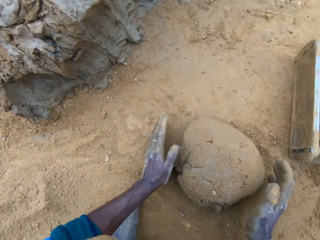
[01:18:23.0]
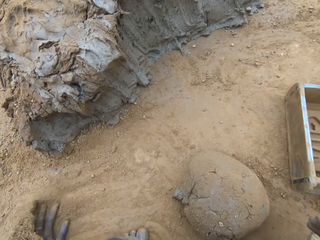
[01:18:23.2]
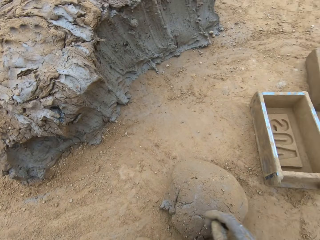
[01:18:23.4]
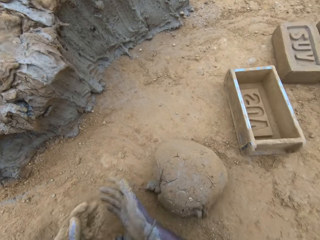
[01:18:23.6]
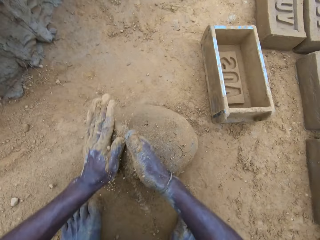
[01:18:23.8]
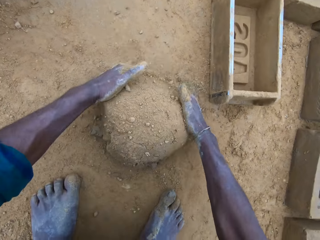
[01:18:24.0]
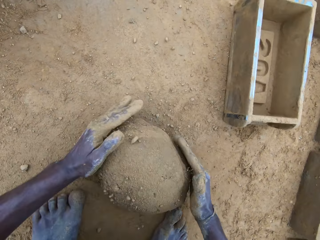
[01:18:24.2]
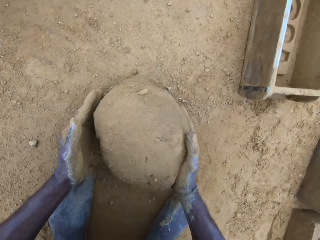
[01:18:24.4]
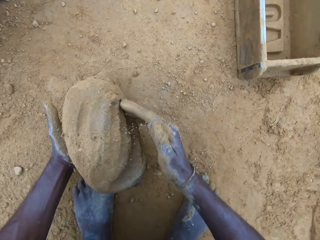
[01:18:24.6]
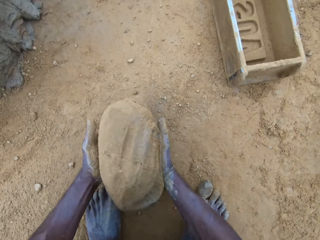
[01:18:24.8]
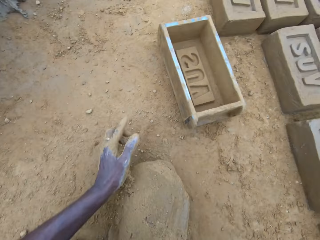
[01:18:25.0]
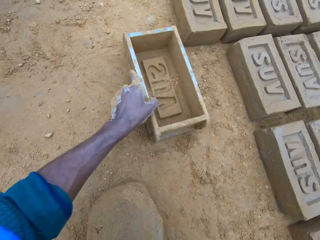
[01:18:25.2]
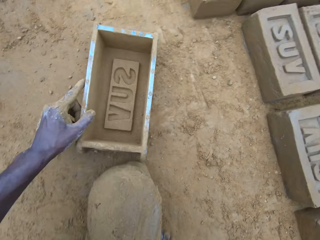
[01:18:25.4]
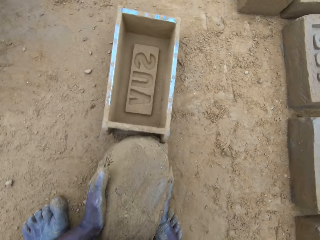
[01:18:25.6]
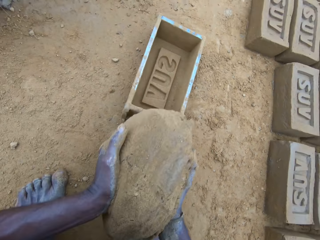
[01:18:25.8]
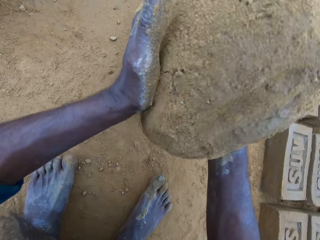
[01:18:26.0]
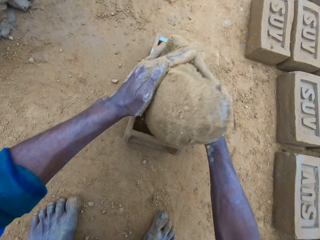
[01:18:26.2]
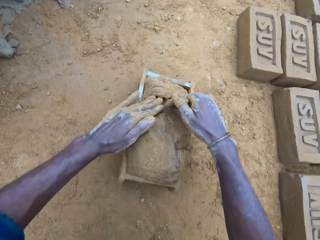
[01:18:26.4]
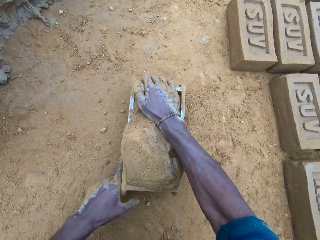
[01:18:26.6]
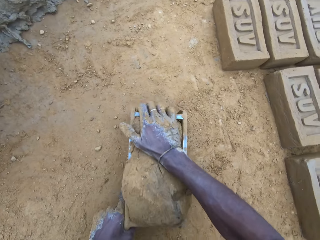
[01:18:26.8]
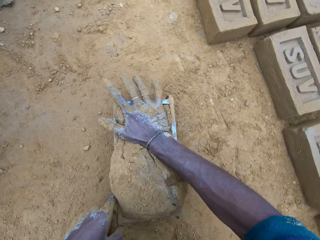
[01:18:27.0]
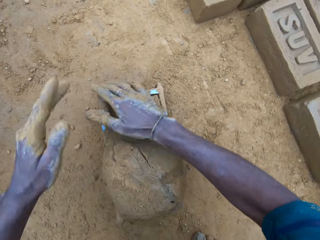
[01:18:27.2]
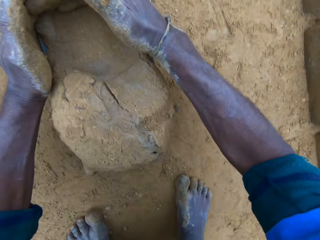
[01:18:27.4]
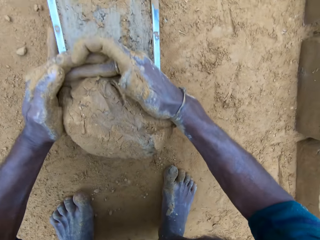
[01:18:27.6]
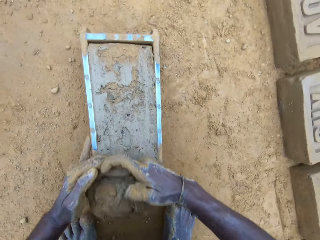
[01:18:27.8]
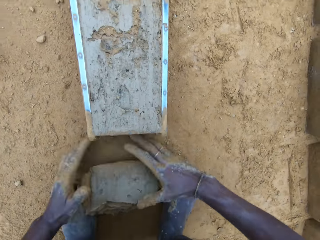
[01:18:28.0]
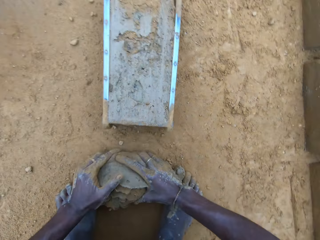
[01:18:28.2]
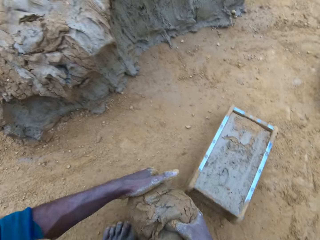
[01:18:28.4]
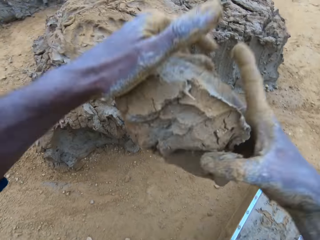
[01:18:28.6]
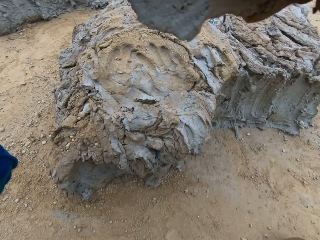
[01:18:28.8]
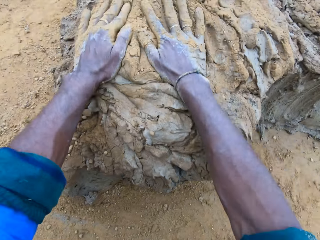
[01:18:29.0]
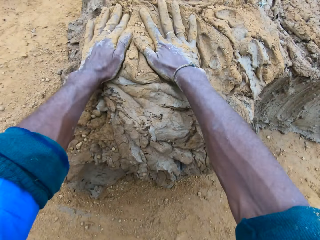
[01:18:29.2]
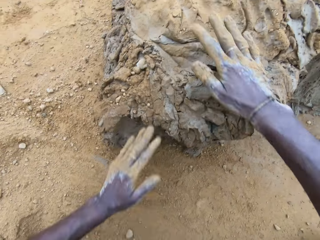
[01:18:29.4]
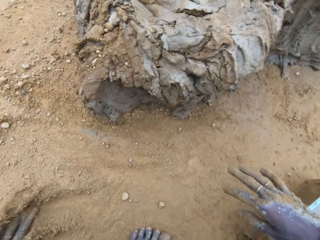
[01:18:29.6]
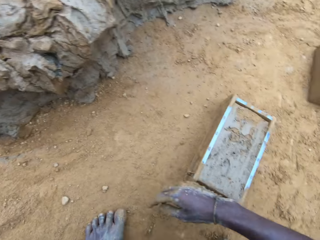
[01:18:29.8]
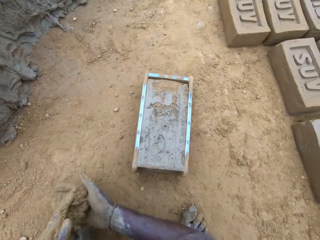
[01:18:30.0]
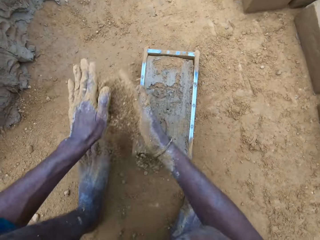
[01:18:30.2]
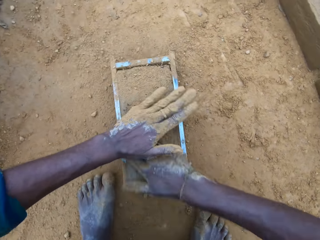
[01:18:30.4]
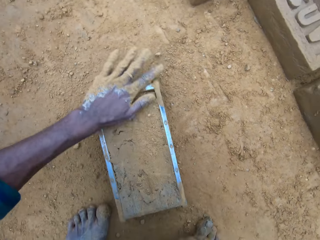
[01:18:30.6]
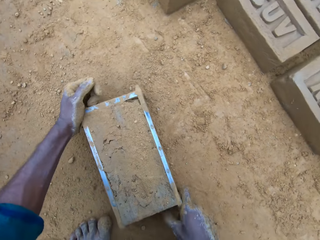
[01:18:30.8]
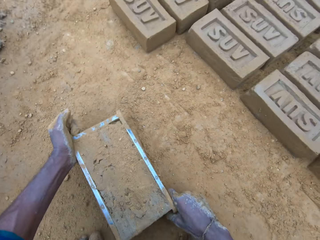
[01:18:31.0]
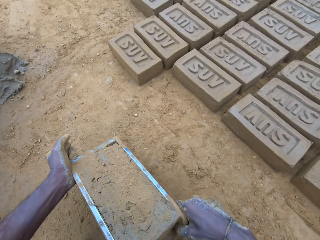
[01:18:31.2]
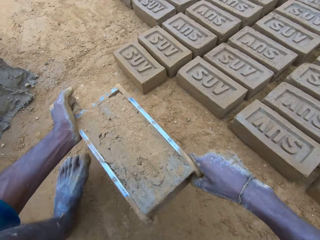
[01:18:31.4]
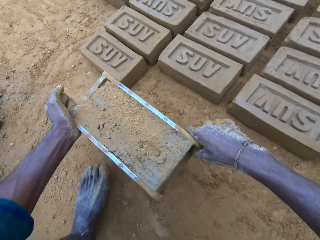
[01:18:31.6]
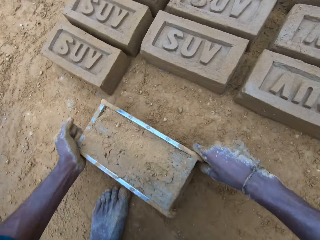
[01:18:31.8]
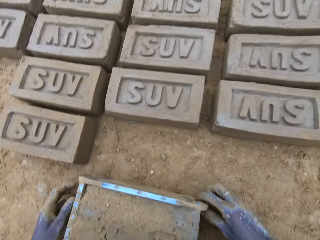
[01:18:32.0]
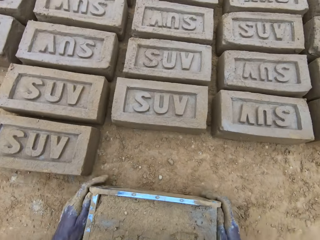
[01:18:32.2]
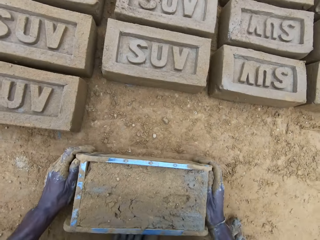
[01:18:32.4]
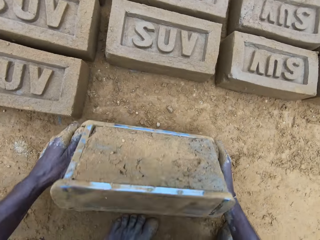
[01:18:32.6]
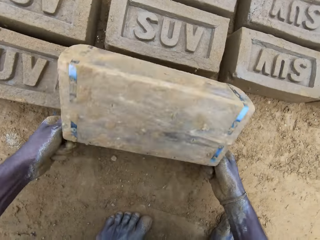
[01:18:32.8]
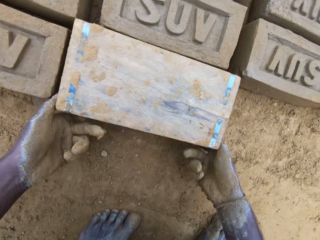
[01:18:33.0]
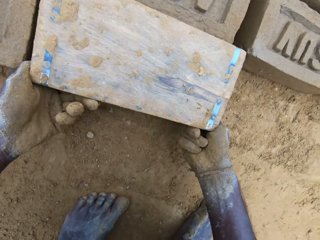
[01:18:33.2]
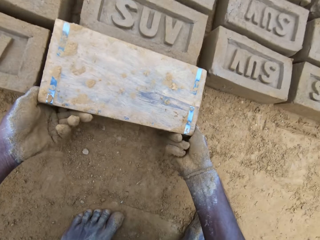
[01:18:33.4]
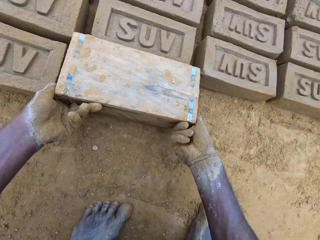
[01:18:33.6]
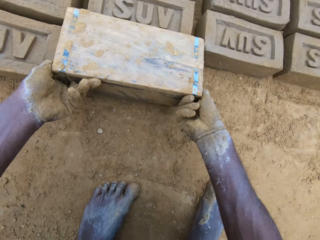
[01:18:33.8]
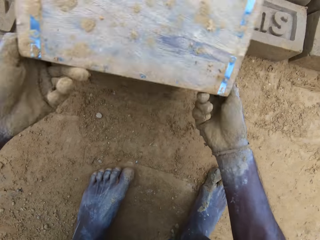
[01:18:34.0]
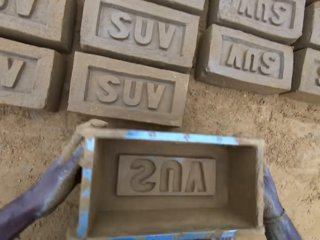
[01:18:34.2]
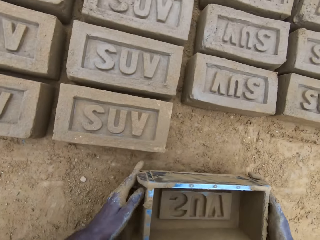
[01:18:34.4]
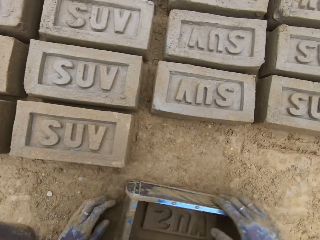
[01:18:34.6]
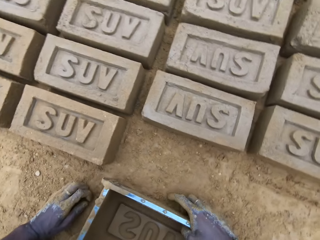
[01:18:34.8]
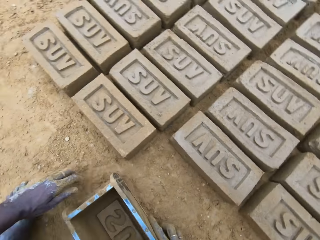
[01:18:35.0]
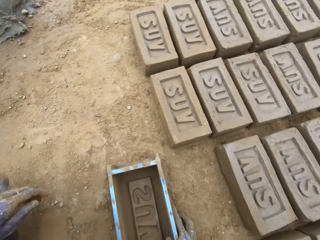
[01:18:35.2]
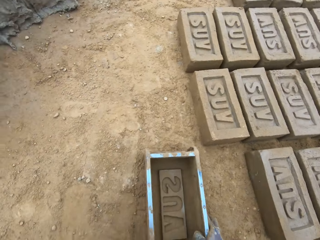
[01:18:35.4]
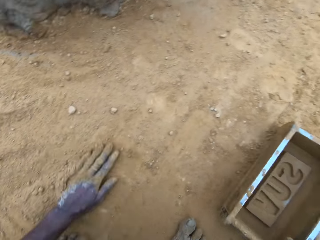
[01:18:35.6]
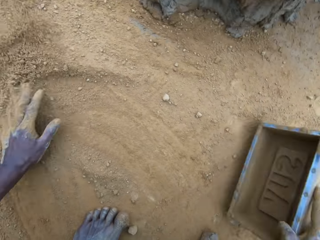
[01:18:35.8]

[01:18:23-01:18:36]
The camera wearer pours sand on the clay mix on the ground. He carries the clay mix from the ground. He holds the clay. He moves the brick mold on the ground. He drops the clay mix in the brick mold. He levels up the brick mold with the clay mix with his hands. He presses the clay against the brick mold. He removes the excess clay. He carries the clay mix from the ground. He drops the clay mix in his hands on the clay mix on the ground. He pours sand on the clay mix in the brick mold. He moves the brick mold on the ground. He lifts the brick mold and puts down the brick mold. He removes the brick mold from the molded brick. He turns the brick mold upside down. He drops the brick mold on the ground. He swipes his left hand on the ground.

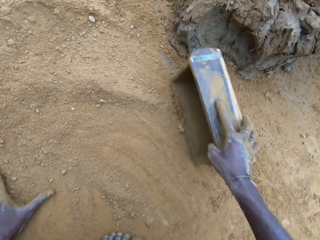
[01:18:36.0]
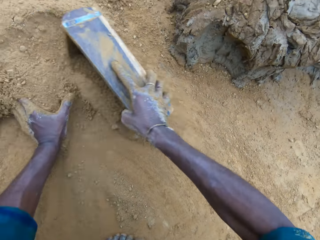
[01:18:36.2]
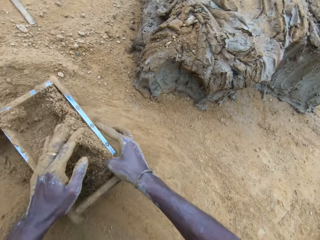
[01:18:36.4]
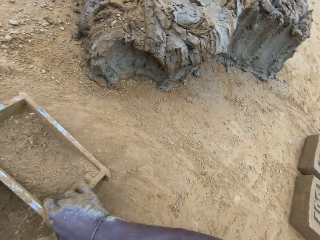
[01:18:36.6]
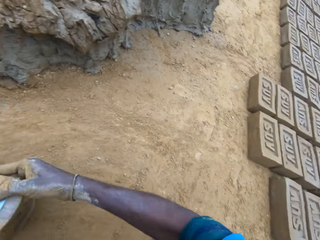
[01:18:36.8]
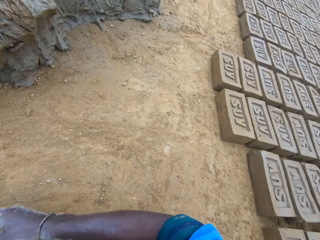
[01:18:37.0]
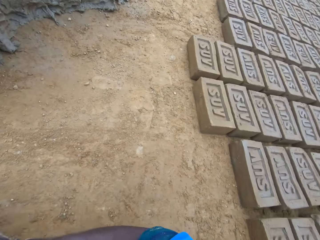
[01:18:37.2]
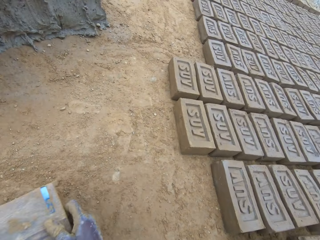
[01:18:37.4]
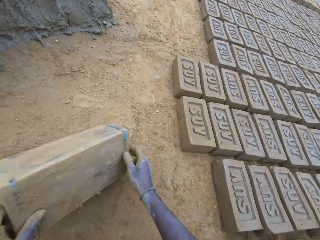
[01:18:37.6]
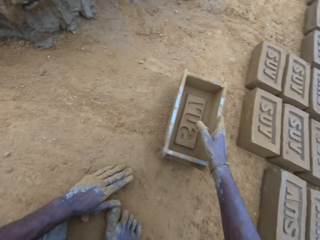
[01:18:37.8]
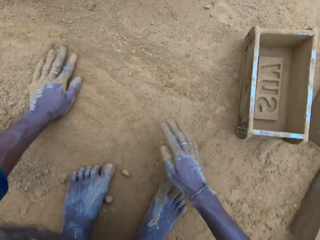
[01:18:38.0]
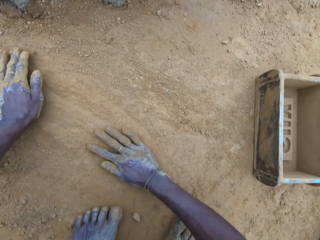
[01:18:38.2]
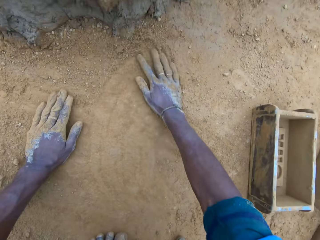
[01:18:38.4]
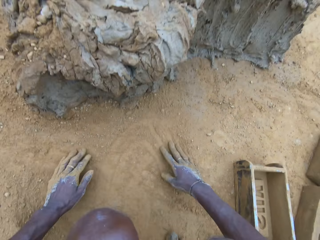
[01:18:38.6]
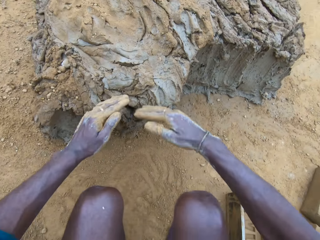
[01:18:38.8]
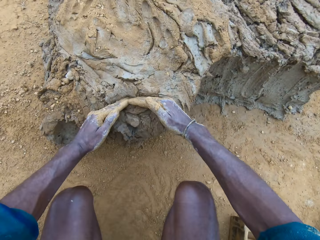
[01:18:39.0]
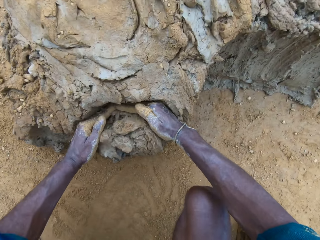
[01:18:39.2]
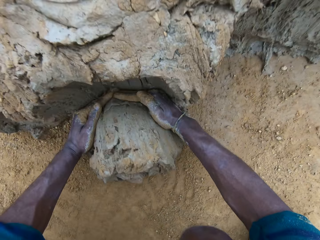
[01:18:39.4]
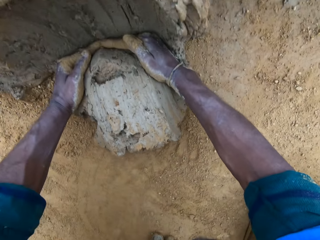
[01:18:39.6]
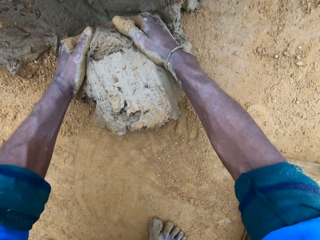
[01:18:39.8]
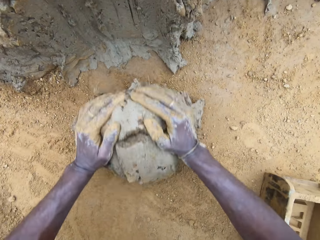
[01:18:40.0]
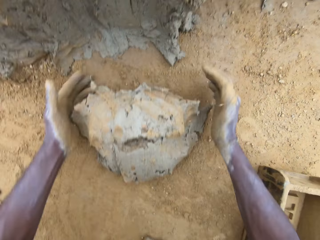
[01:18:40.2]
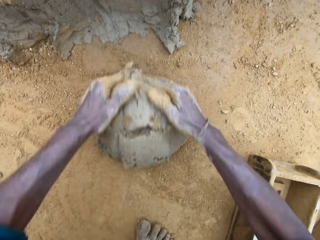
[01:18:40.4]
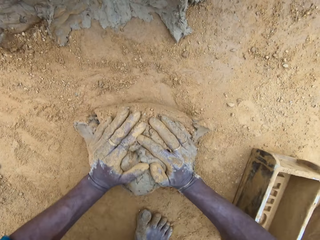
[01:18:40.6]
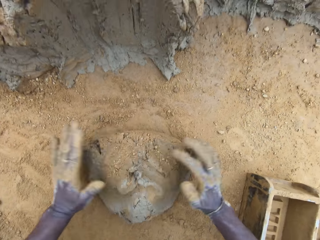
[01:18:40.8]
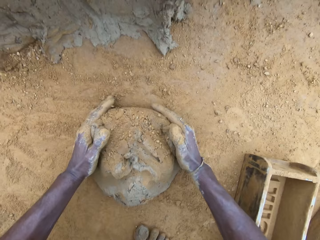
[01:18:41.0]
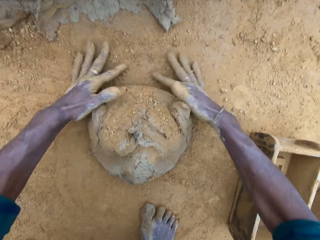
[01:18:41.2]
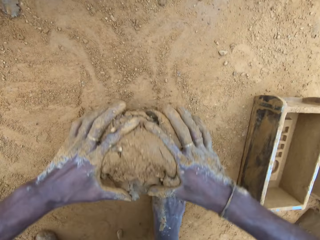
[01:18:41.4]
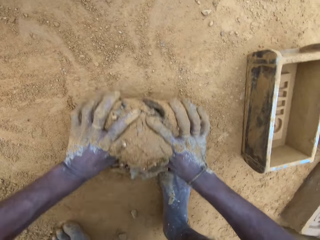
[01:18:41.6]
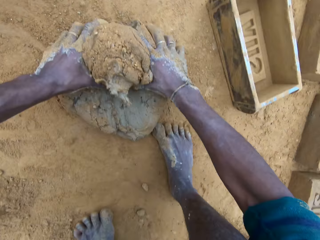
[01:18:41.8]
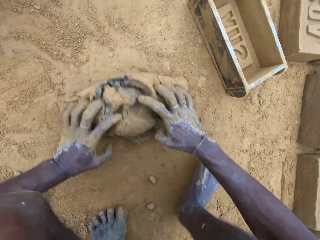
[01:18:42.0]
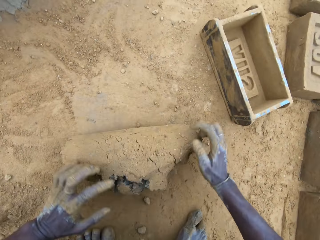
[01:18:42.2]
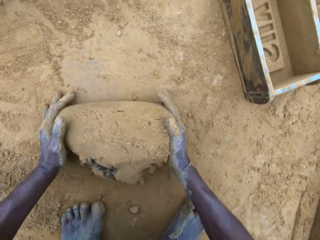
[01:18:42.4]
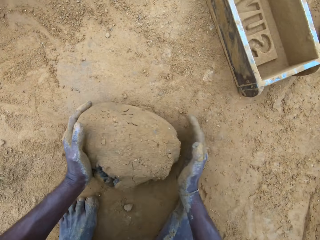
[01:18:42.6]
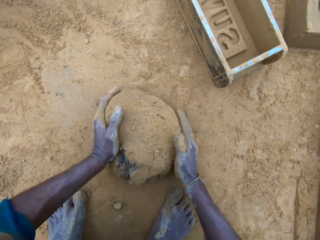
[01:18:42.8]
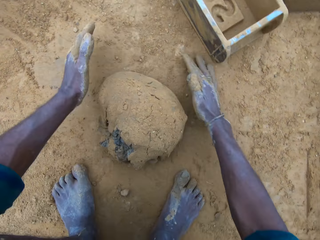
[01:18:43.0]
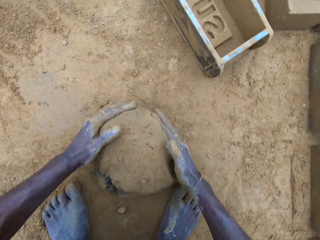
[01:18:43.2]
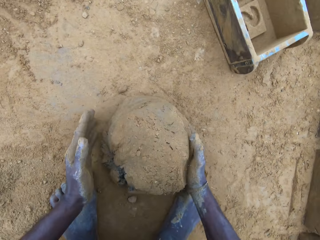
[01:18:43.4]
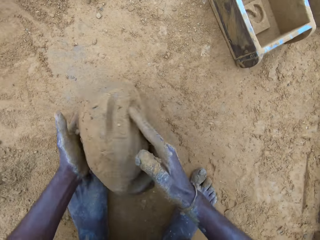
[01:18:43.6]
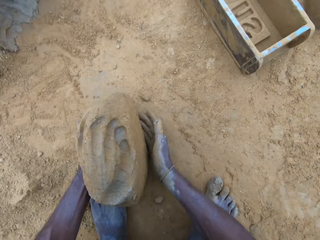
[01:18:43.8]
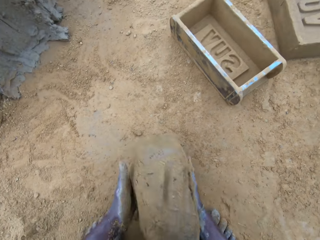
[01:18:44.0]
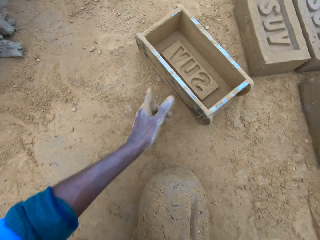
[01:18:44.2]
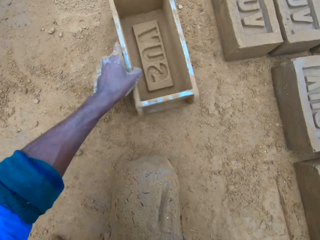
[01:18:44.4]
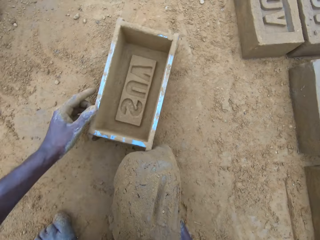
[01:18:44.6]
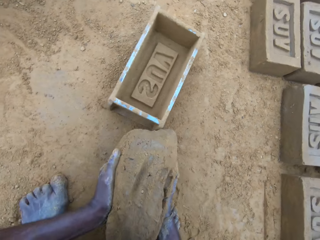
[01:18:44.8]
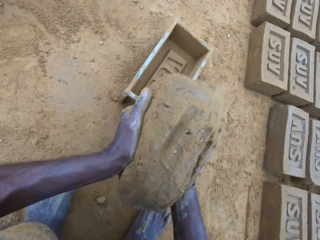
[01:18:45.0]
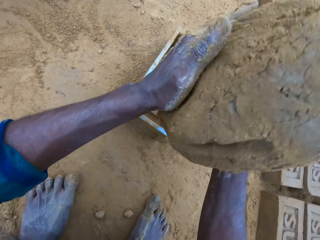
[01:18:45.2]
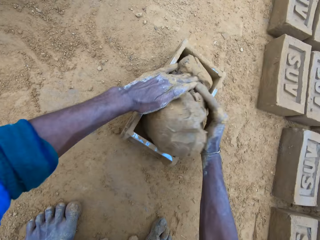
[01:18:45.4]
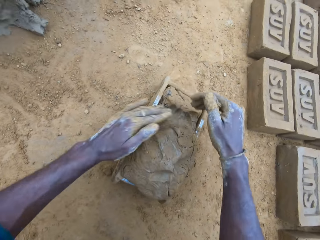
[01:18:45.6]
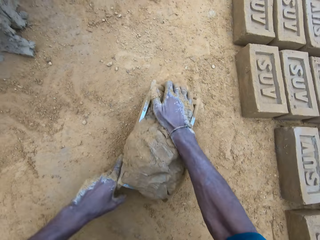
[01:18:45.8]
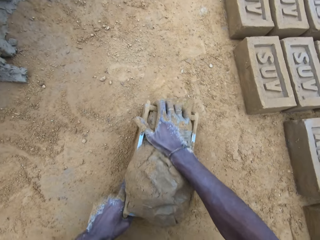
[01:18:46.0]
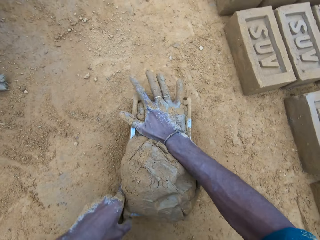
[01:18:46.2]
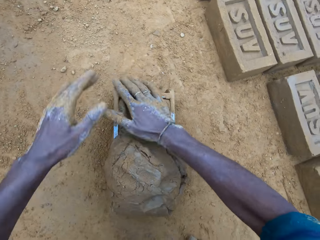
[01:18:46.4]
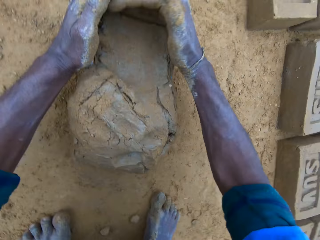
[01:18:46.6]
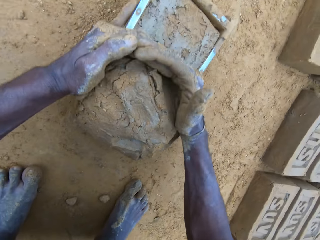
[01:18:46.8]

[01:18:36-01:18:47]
The camera wearer pours sand into the brick mold. He scoops sand with the brick mold. He pours out sand from the brick mold. He turns the brick mold upside down. He drops the brick mold on the ground. He swipes his hands on the ground. He takes out part of the clay mix on the ground. He rolls the clay mix on the ground. He carries the clay mix from the ground. He holds the clay. He moves the brick mold on the ground. He drops the clay mix in the brick mold. He levels up the brick mold with the clay mix with his hands. He presses the clay against the brick mold.
